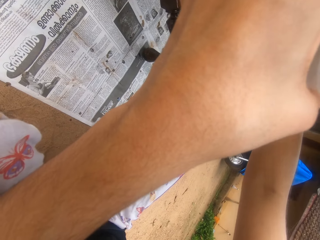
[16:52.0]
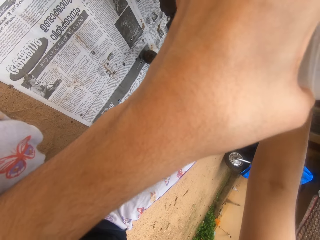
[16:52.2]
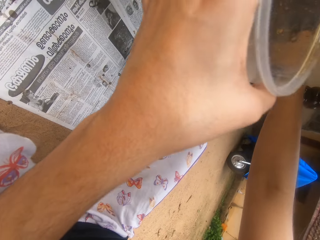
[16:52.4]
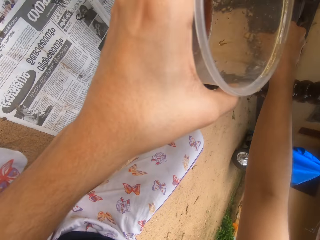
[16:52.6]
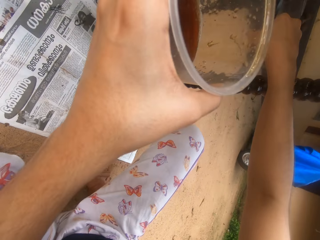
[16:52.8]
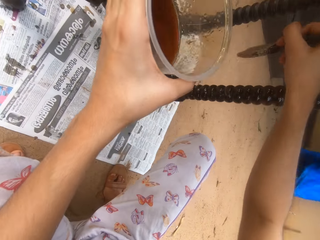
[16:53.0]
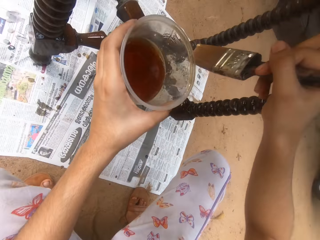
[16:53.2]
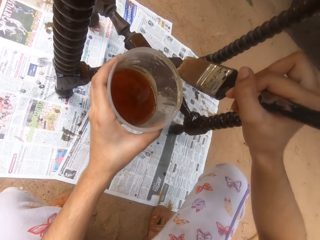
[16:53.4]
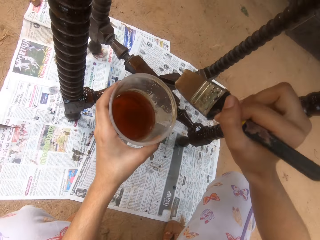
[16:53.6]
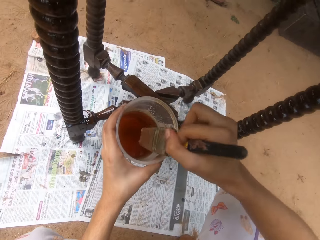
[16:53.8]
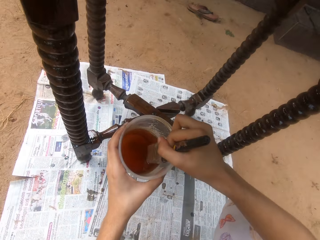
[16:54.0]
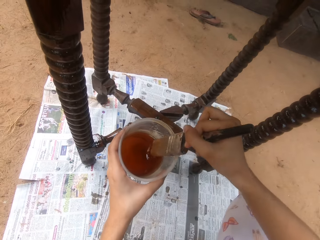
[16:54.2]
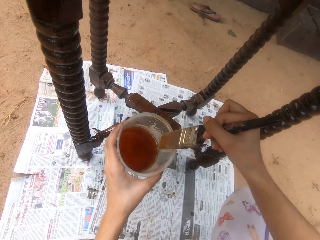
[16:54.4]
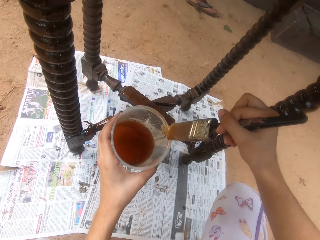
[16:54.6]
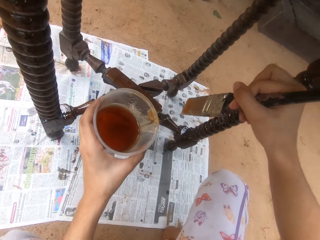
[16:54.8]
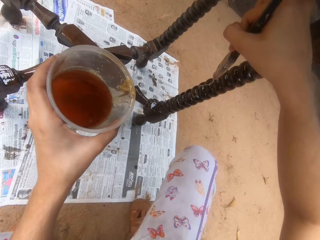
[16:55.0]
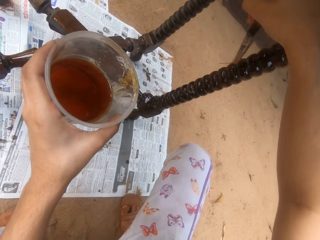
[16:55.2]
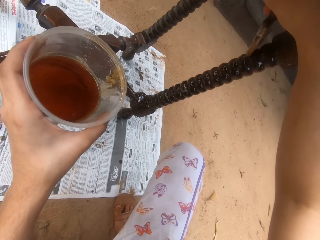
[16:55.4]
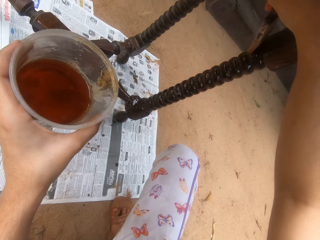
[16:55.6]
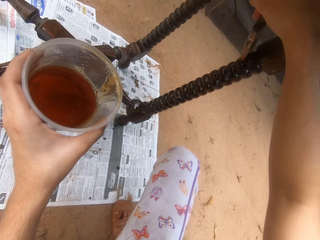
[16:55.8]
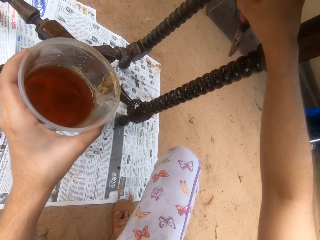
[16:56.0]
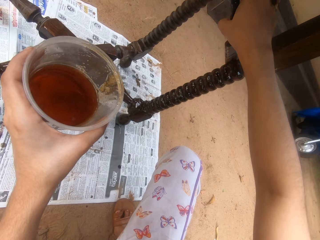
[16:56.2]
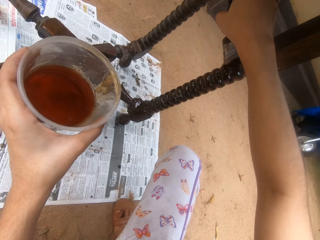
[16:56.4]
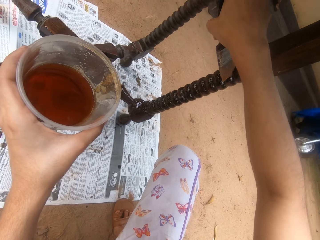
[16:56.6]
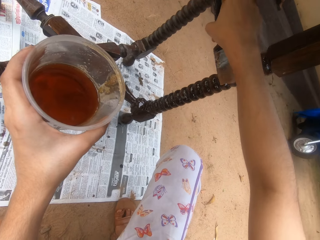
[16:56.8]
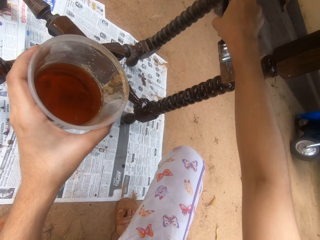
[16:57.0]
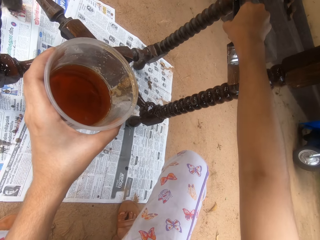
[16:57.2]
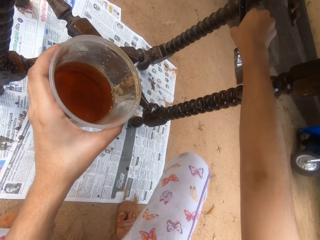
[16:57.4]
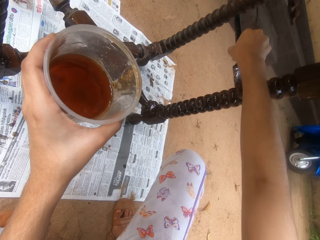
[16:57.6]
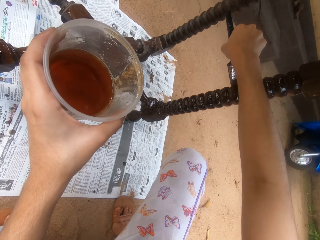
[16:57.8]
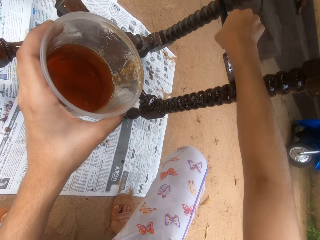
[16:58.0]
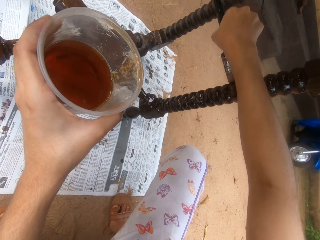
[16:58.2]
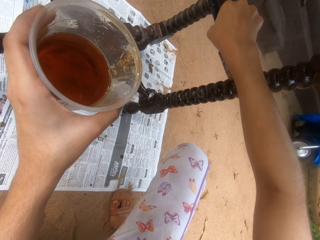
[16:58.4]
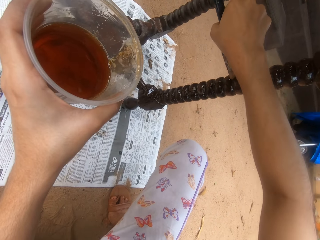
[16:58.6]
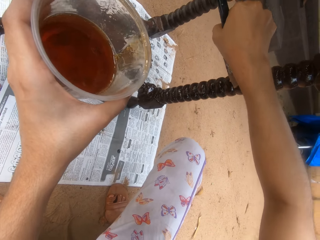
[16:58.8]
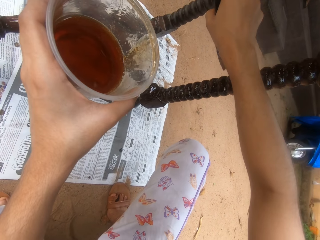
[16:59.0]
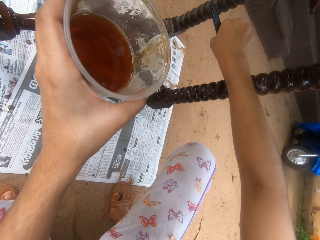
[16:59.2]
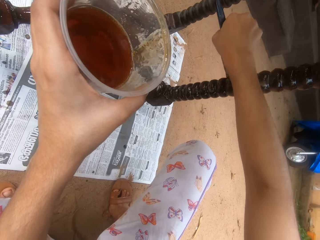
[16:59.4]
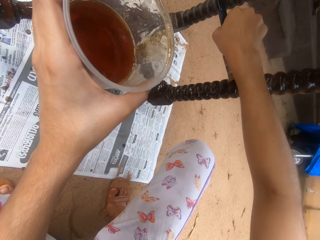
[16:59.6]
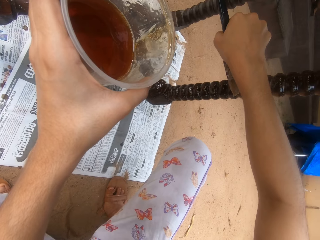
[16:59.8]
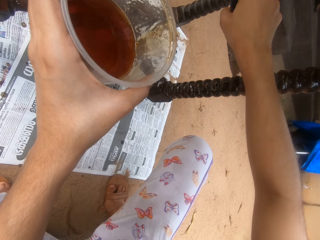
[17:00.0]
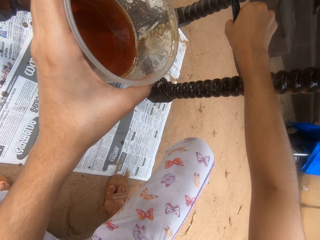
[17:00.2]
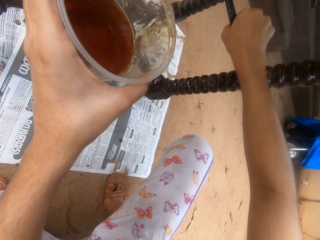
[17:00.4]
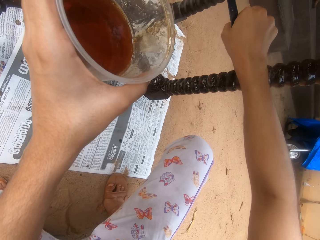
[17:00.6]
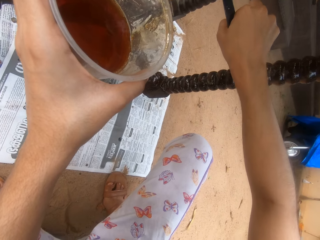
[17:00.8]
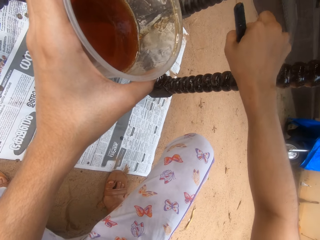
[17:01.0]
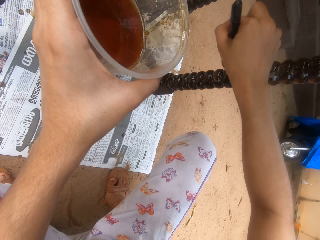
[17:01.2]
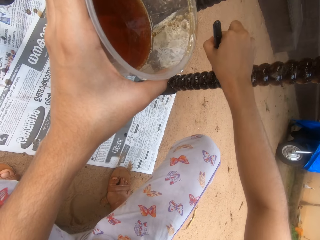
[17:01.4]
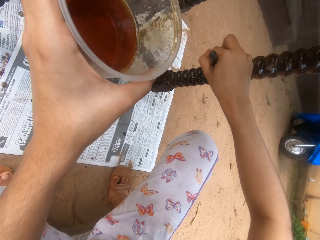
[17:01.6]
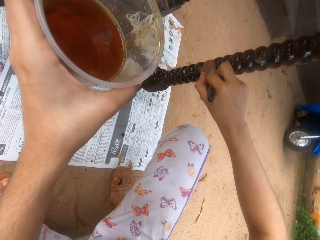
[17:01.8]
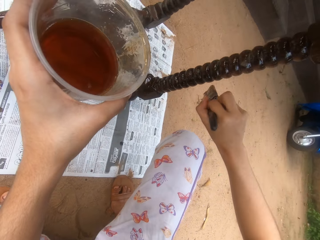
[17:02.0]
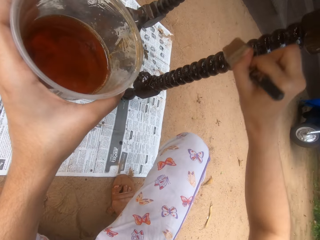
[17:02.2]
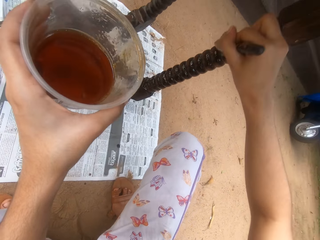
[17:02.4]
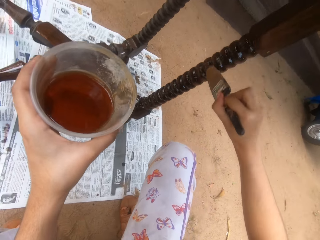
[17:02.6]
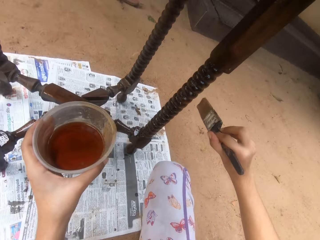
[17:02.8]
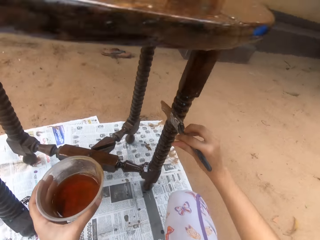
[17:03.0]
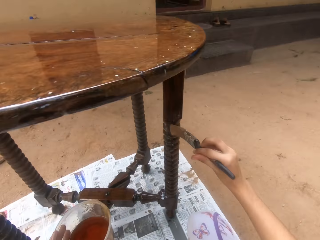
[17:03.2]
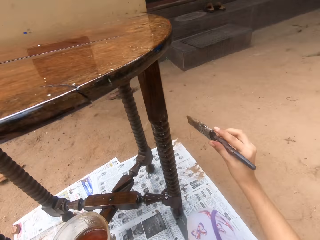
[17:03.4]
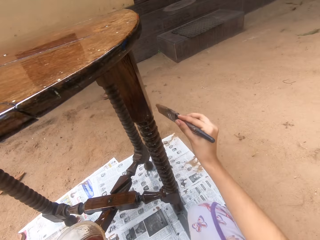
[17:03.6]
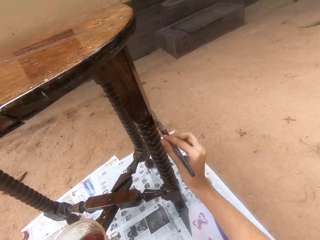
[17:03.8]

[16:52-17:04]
The camera wearer dips the paint brush in his right hand into the container of wood gloss paint in his left hand. He rubs the paint brush in his right hand on the container of wood gloss paint in his left hand. He paints the table on the ground with the paint brush in his right hand.

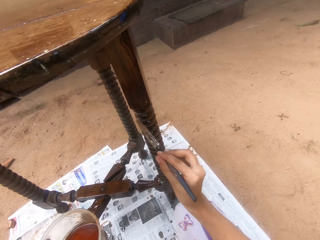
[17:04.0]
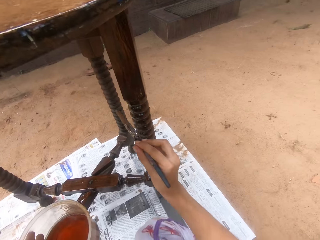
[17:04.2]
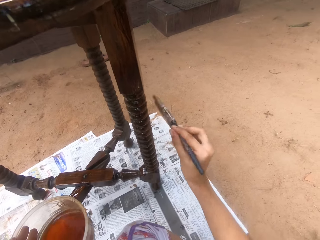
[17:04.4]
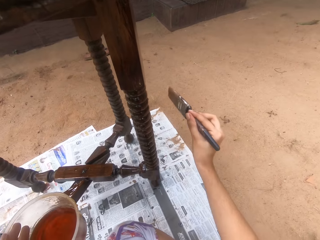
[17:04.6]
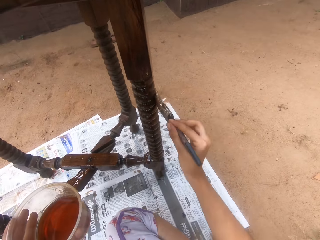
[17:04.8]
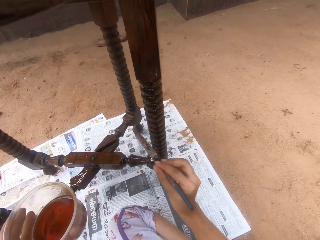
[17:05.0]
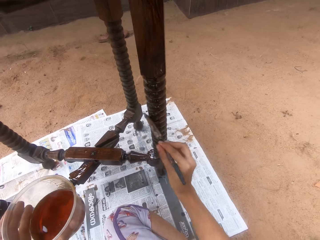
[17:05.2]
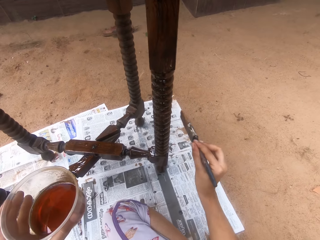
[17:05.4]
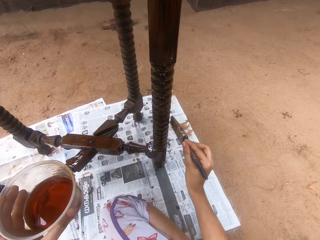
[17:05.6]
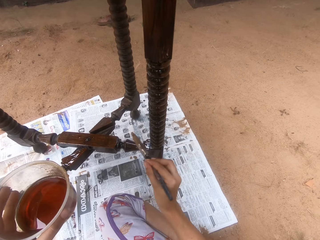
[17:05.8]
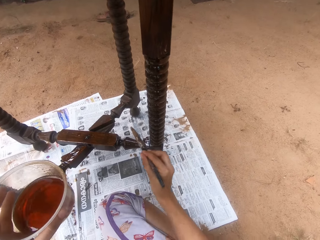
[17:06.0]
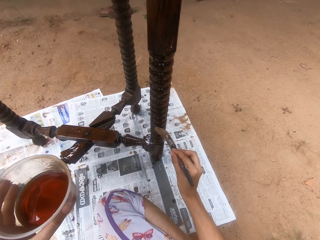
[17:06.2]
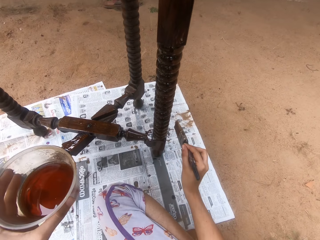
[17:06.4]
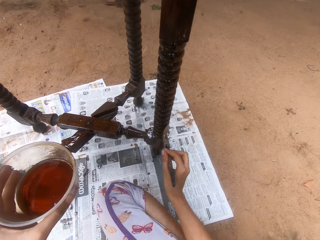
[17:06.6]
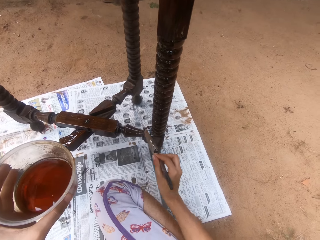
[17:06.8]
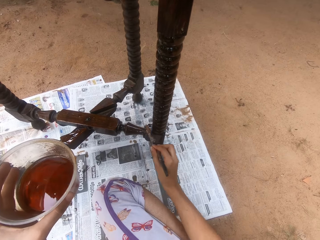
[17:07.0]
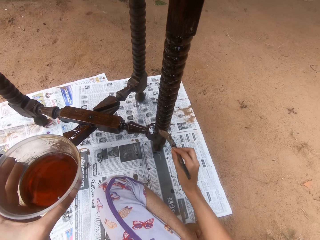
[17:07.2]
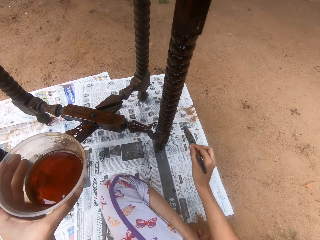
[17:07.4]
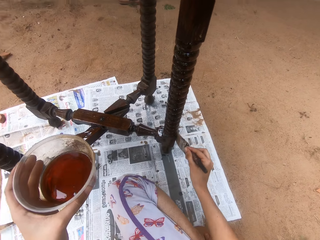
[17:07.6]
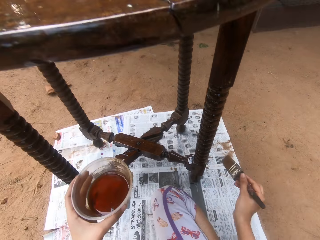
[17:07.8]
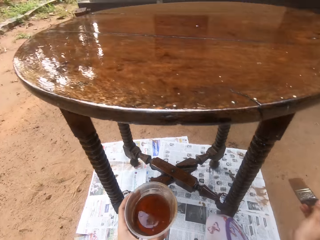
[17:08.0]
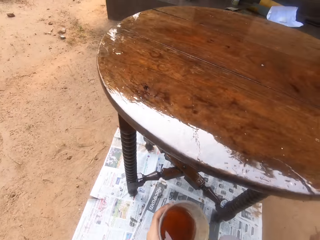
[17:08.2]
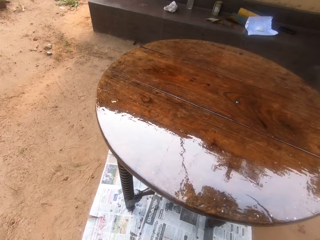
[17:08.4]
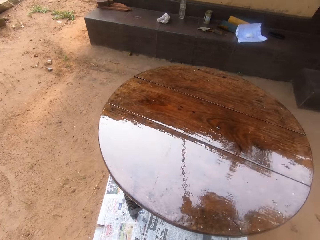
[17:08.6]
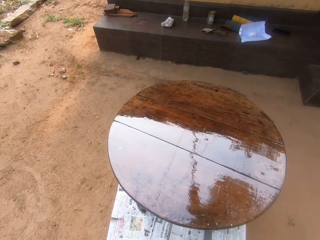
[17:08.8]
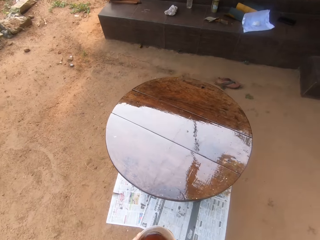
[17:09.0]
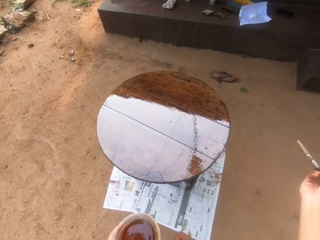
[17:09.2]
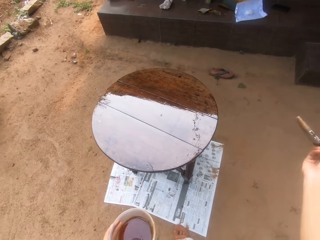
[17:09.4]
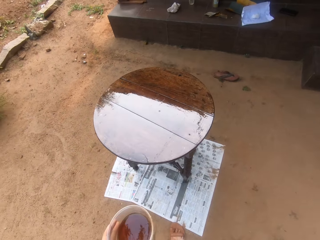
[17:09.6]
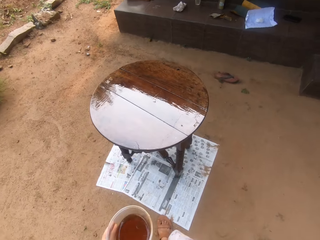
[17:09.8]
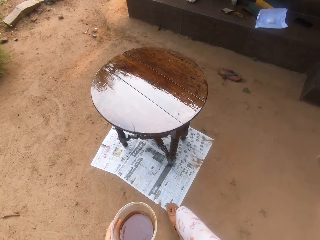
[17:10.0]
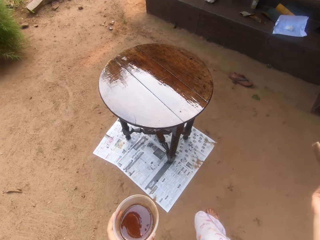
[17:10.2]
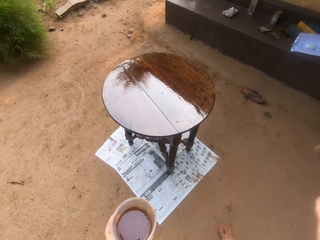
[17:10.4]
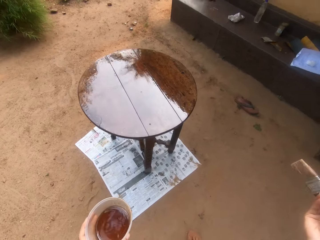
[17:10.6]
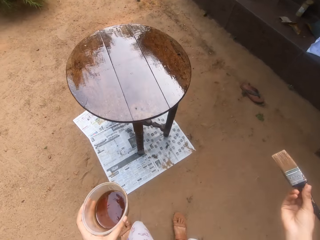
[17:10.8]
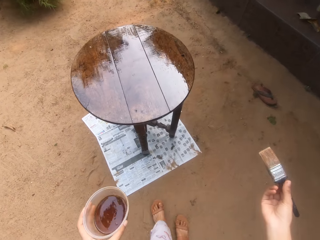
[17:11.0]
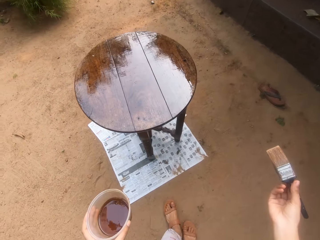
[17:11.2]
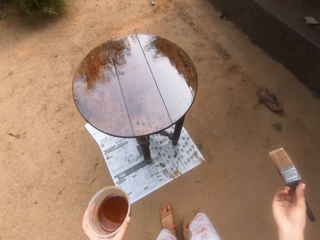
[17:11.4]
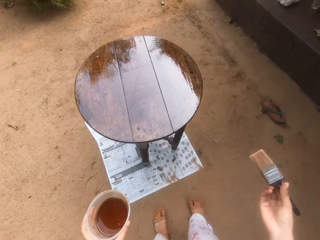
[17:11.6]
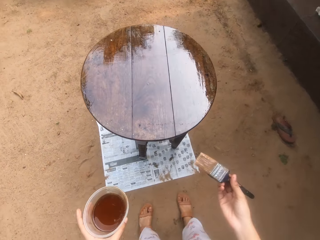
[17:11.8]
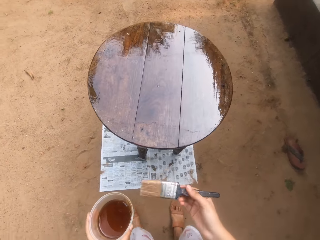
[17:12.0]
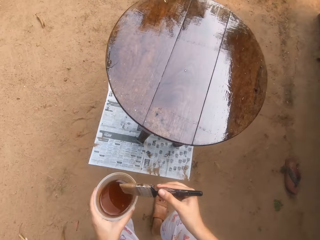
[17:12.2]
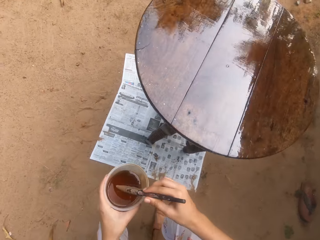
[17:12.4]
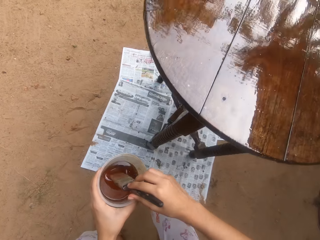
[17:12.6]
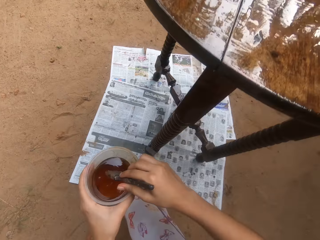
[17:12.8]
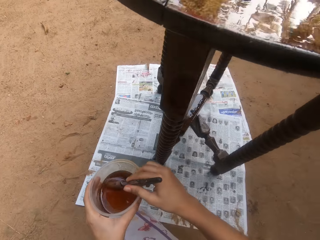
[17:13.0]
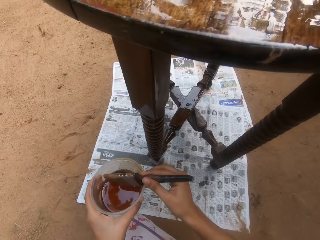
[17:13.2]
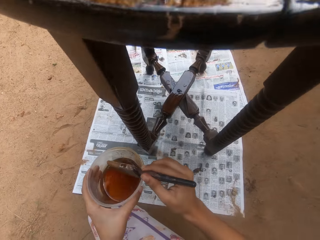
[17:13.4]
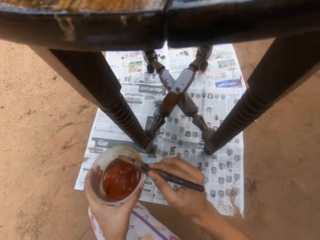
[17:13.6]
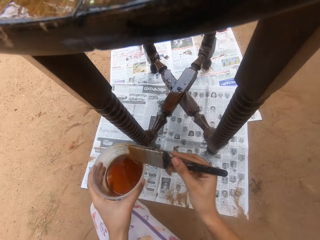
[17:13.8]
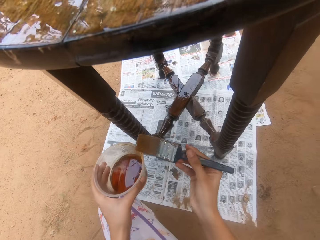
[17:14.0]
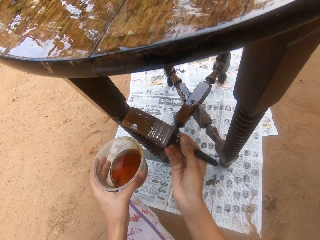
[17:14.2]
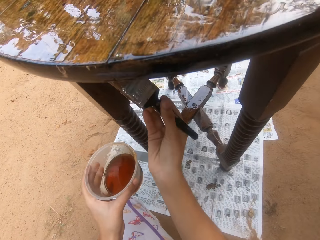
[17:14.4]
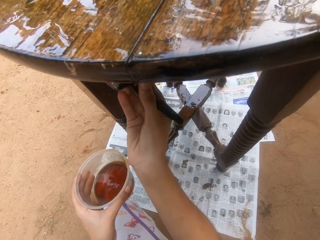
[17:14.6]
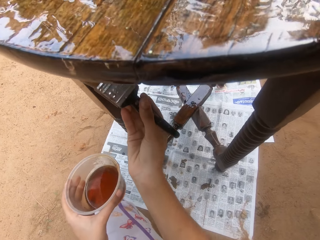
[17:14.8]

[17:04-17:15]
The camera wearer looks around. He dips the paint brush in his right hand into the container of wood gloss paint in his left hand. He squats on the ground. He dips the paint brush in his right hand into the container of wood gloss paint in his left hand.
